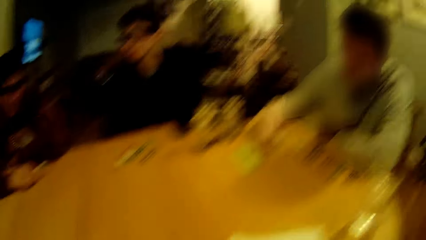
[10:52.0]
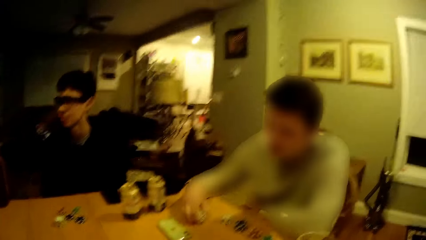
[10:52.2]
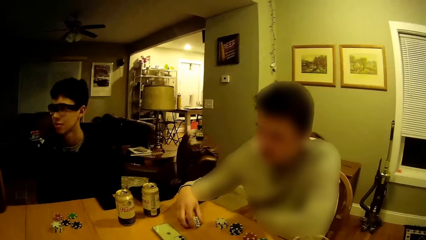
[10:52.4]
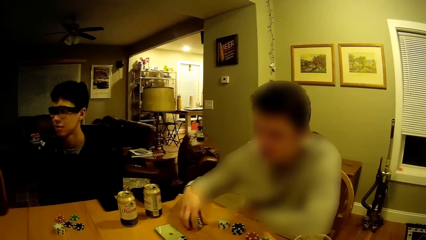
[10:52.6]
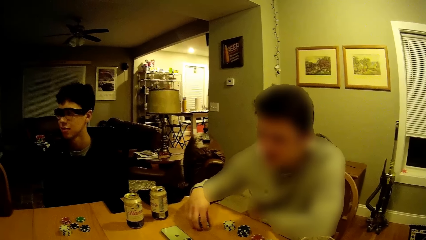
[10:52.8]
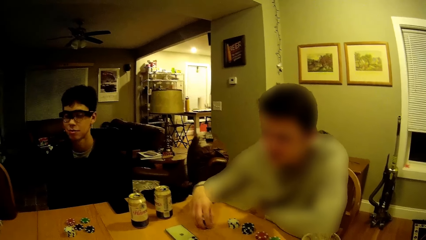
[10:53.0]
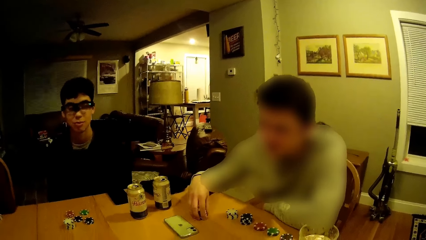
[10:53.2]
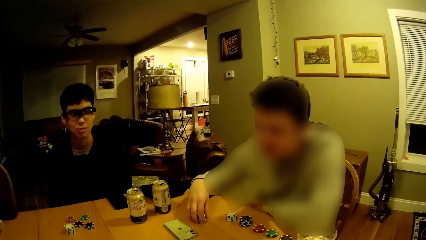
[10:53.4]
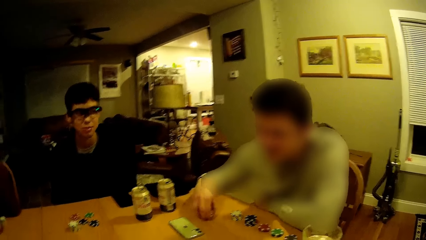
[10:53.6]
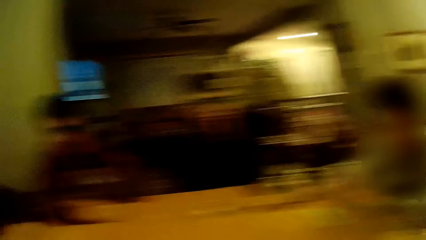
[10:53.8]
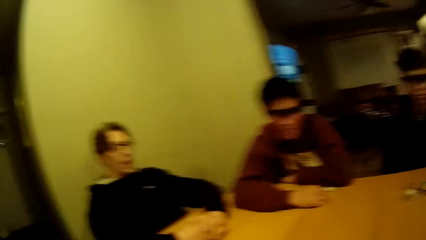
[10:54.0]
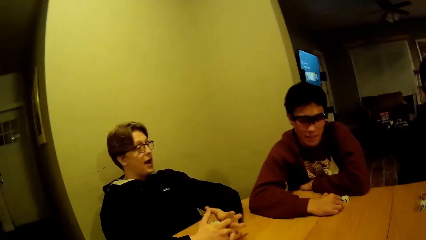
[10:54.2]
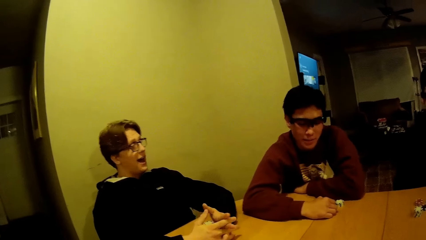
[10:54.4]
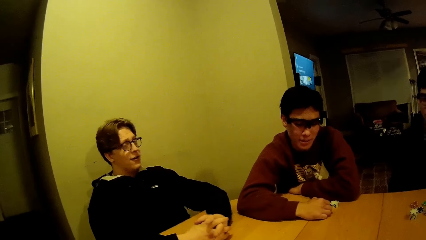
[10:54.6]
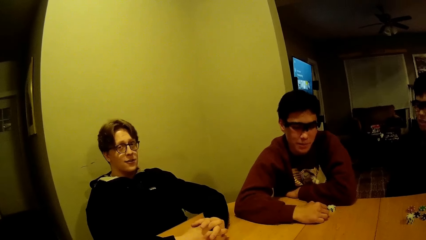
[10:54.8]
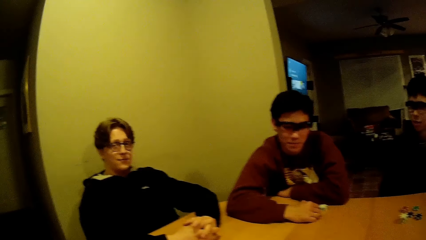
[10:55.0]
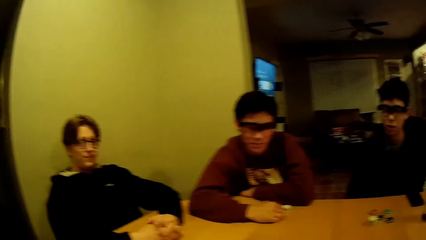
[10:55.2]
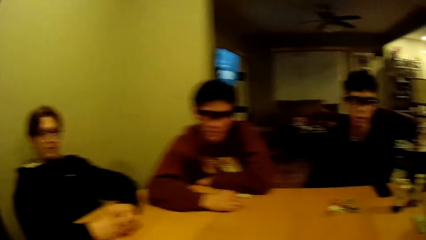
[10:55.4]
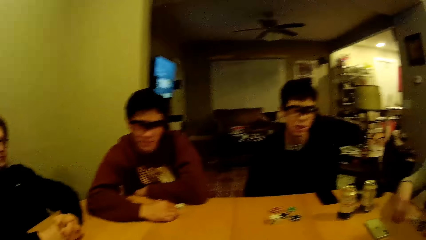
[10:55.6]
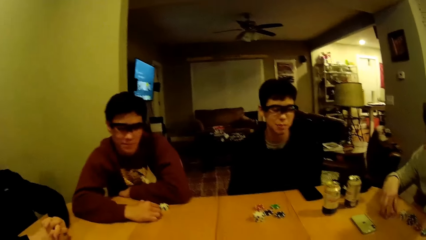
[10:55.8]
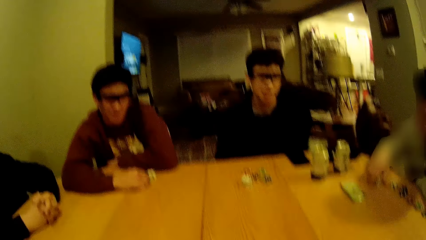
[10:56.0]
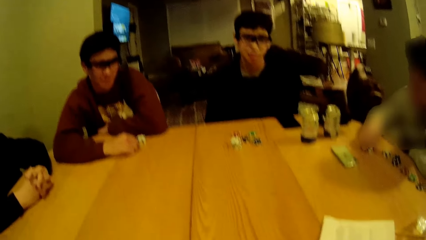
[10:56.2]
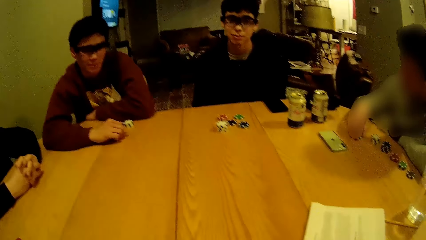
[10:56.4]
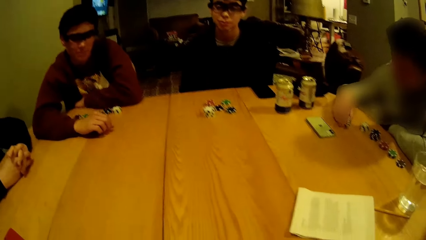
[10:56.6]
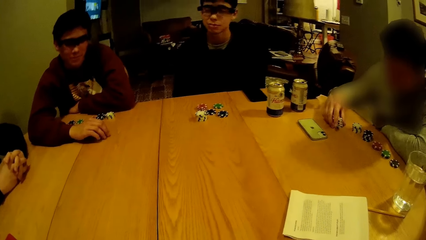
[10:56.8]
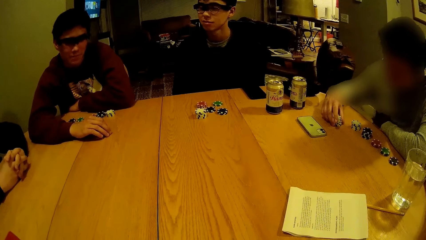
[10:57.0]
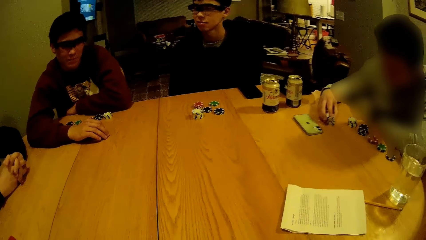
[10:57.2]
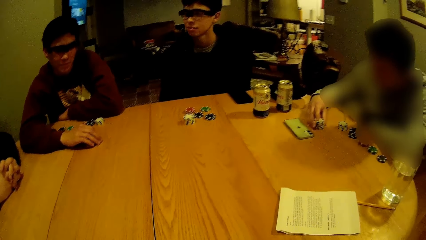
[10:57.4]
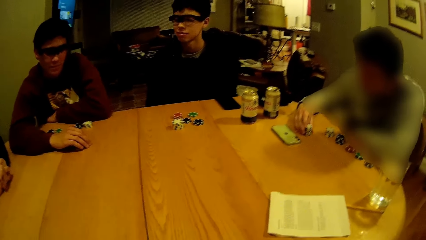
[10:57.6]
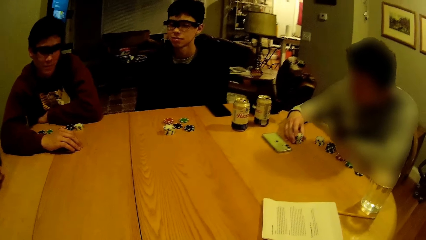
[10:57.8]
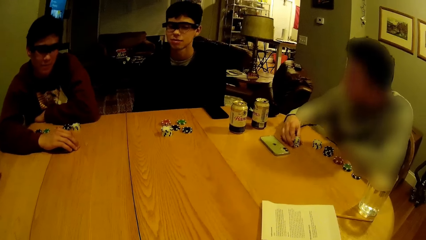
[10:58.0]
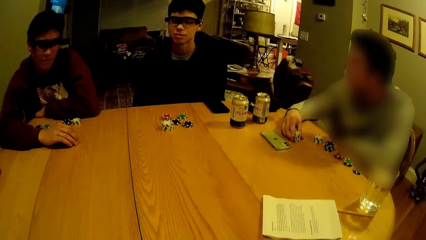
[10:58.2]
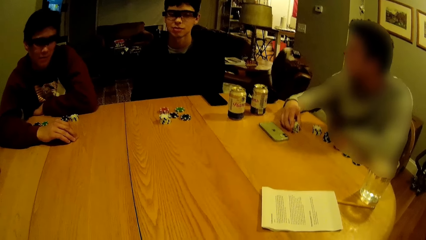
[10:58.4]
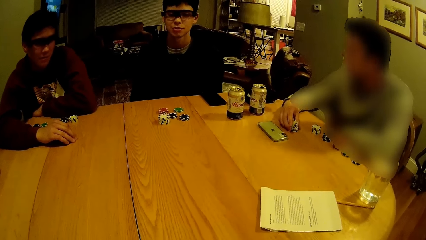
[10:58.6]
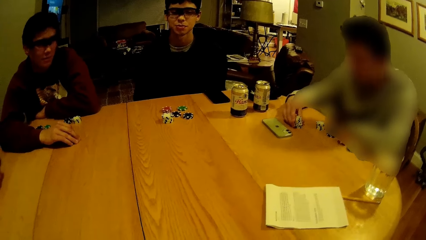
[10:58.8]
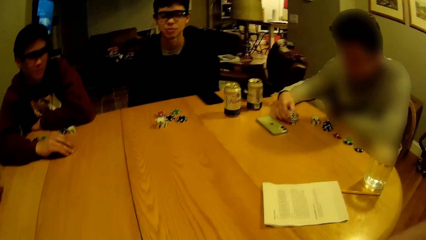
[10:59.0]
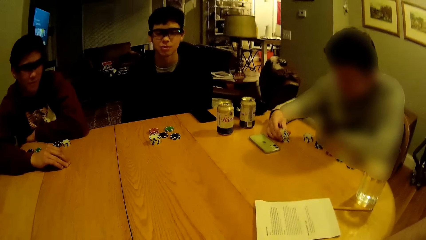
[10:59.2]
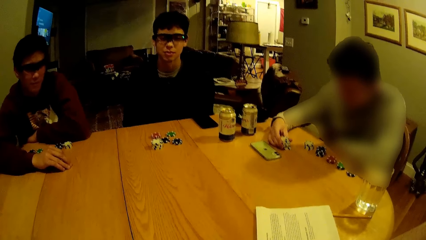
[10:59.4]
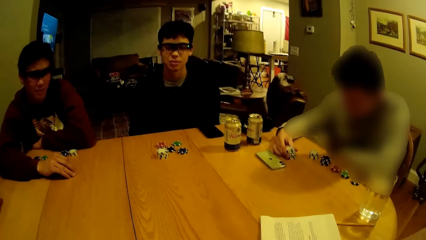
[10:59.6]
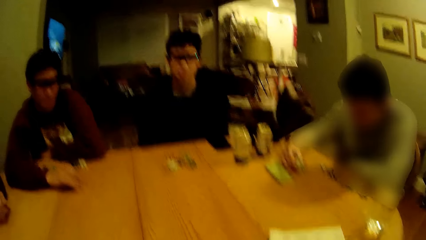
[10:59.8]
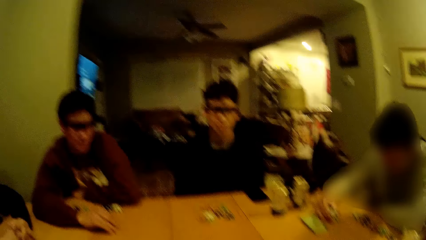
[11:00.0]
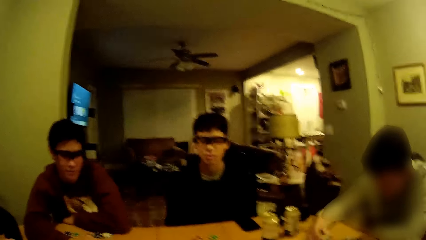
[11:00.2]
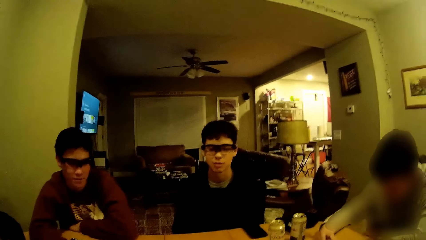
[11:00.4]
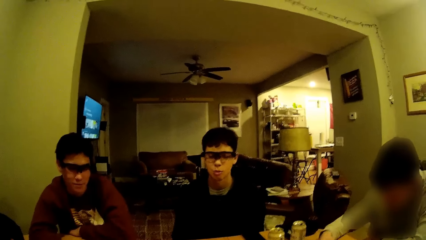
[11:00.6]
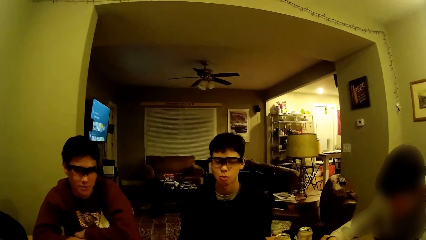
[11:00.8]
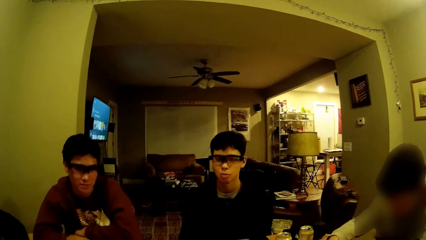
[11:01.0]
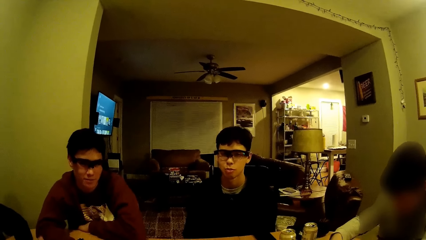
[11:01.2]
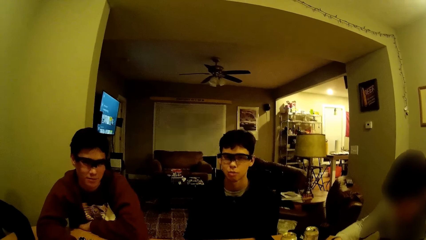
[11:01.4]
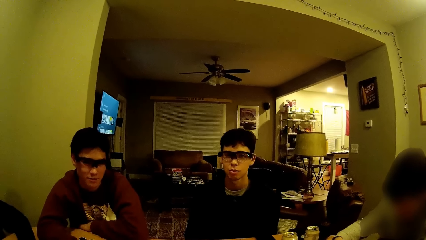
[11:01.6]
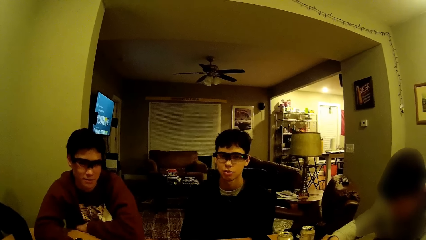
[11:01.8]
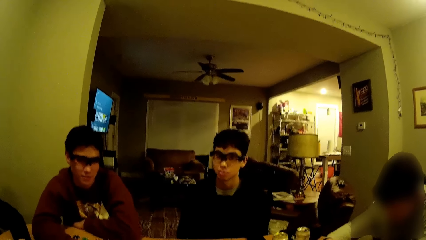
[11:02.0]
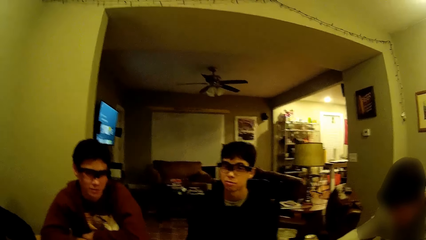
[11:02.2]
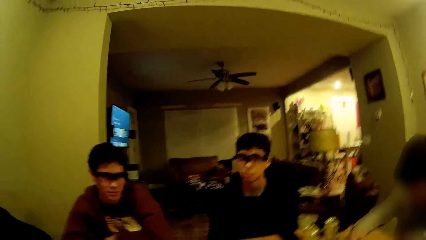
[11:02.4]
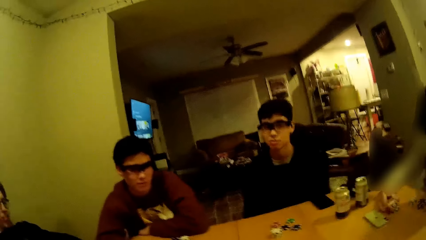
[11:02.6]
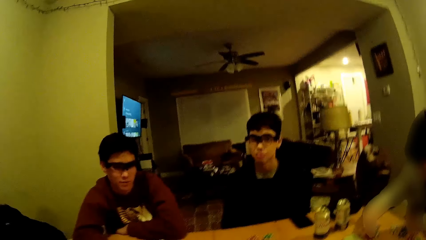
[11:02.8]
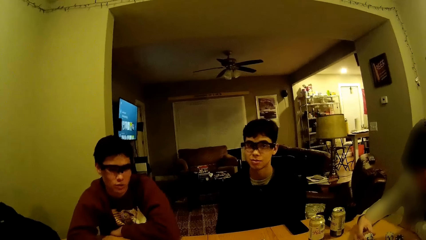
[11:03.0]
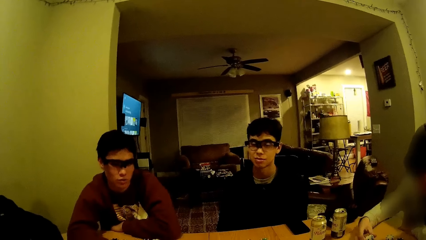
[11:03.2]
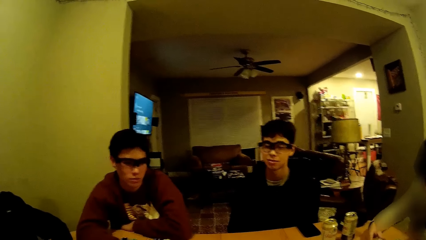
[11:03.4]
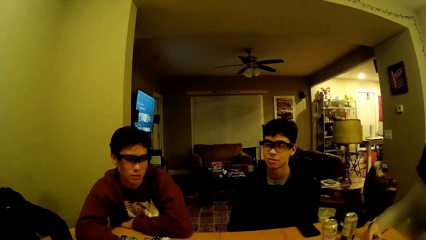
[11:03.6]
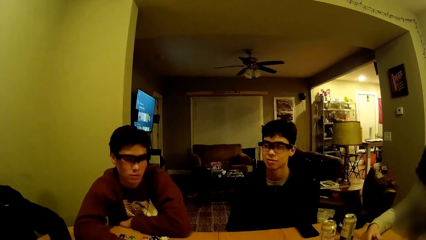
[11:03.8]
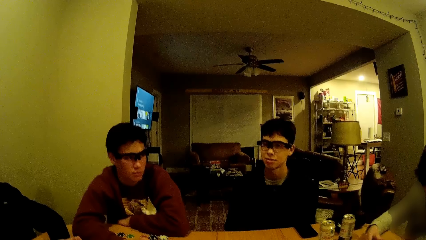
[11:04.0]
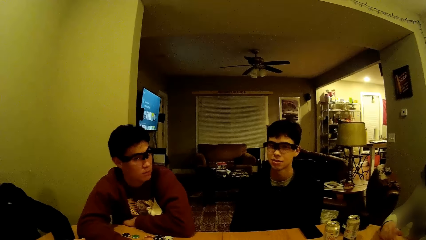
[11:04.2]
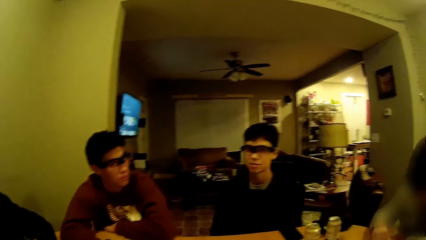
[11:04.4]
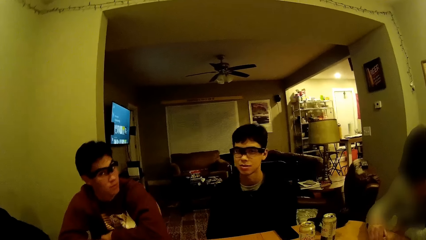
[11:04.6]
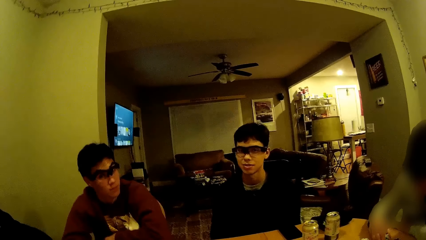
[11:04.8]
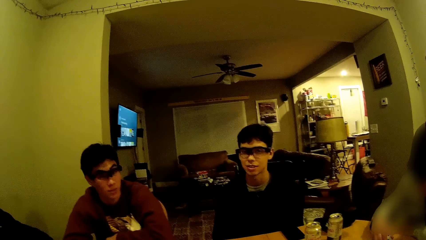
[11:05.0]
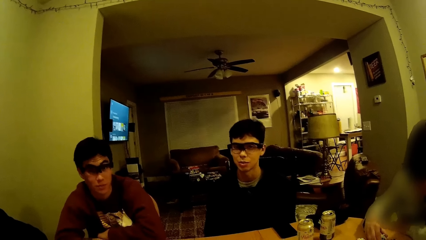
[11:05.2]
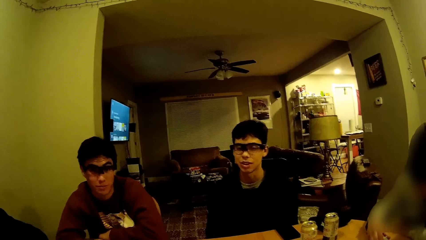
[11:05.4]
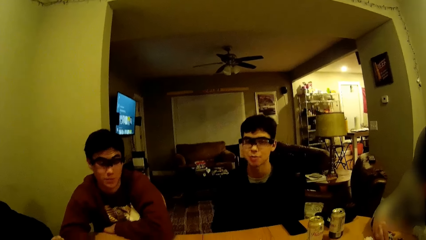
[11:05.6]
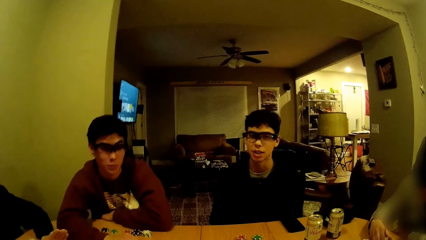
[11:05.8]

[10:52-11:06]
A man arranges the chips on the table with his right hand. The camera wearer looks at a person. Another man drums a beat on the table with both of his hands.

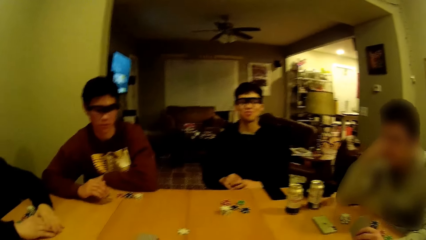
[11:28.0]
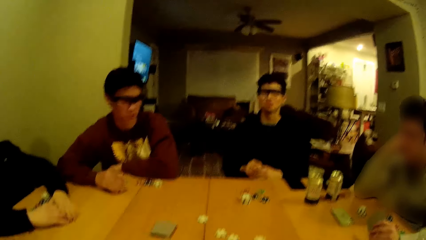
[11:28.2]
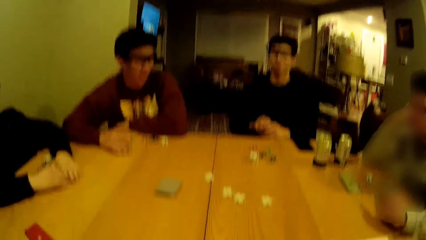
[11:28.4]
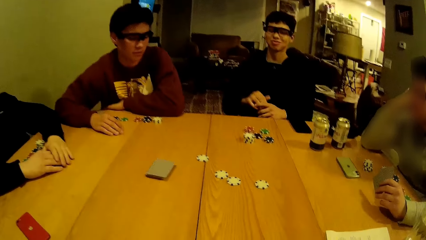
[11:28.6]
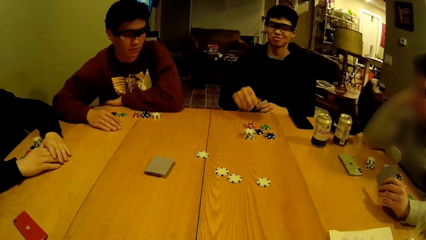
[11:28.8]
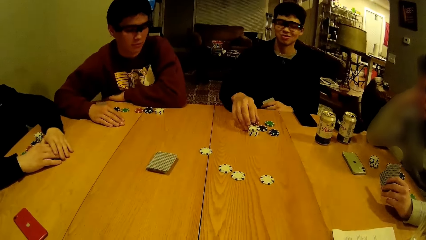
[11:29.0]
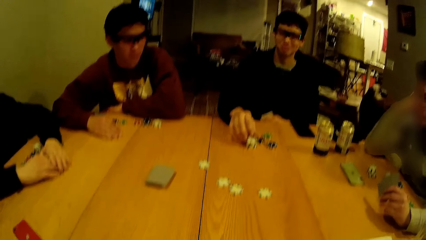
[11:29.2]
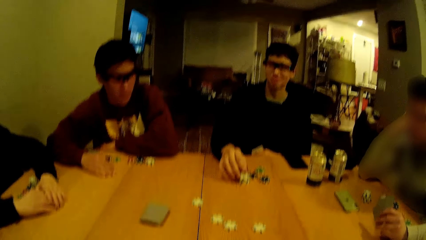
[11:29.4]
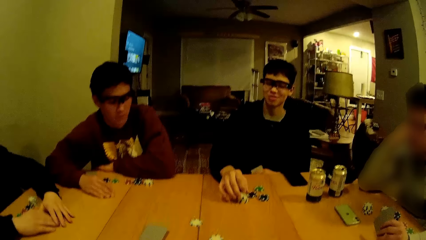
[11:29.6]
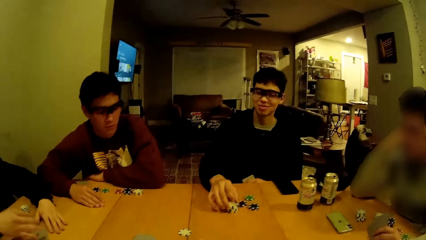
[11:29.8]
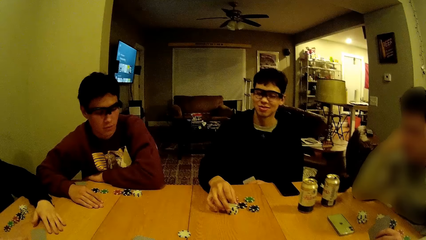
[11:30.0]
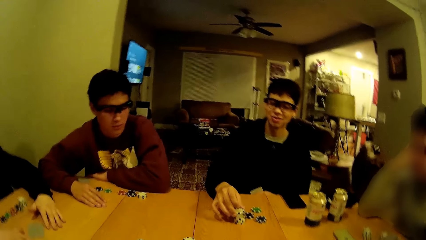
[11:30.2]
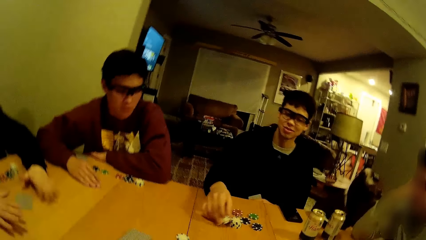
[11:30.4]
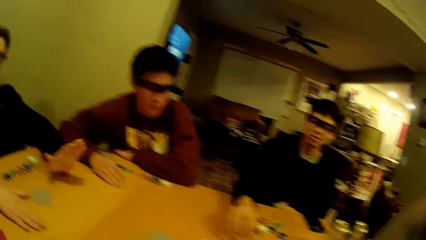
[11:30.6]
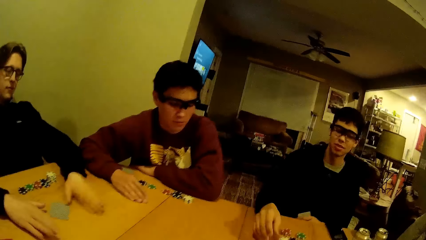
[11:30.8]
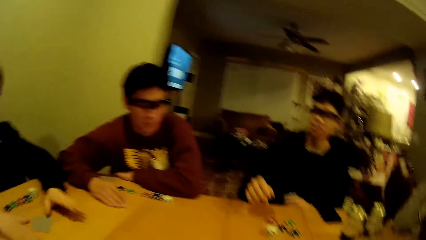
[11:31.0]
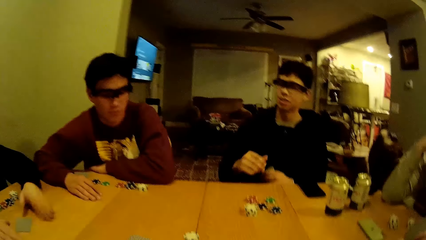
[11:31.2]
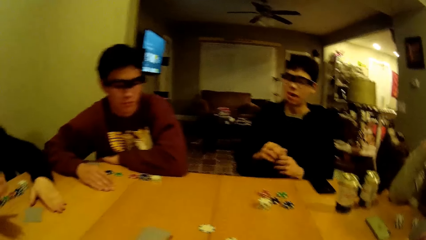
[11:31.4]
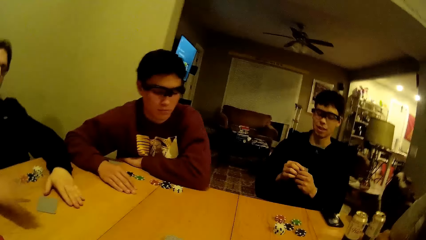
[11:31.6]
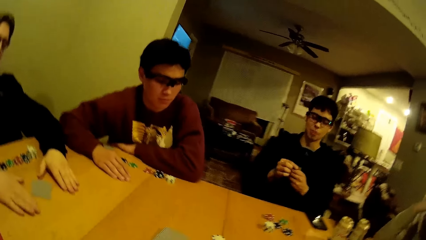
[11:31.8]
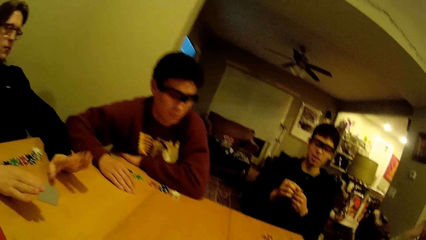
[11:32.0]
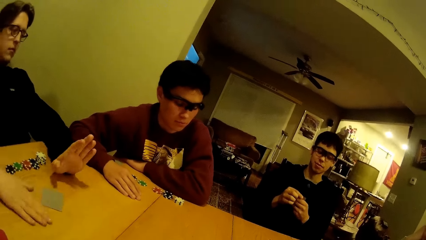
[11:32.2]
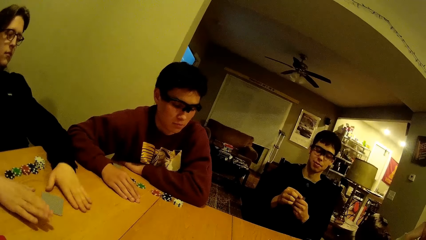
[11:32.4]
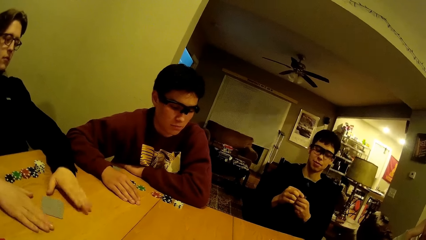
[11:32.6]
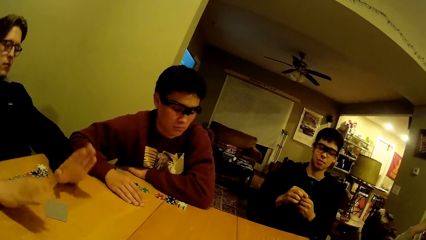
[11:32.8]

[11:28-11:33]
A man picks up a white chip from a stack of white chips on the table with his right hand. The camera wearer looks around. Another man drums a beat on the table with both of his hands. The first man drops the white chip on the table with his right hand.
